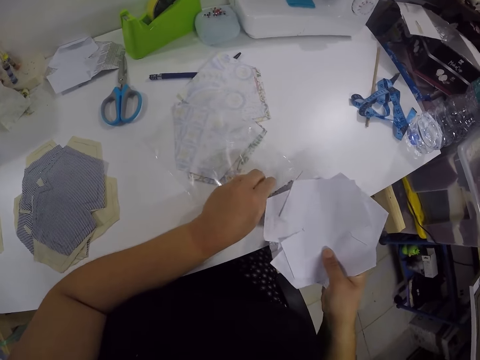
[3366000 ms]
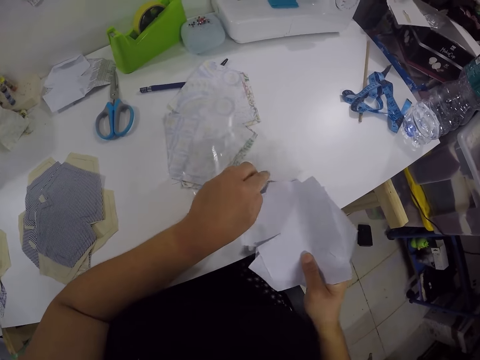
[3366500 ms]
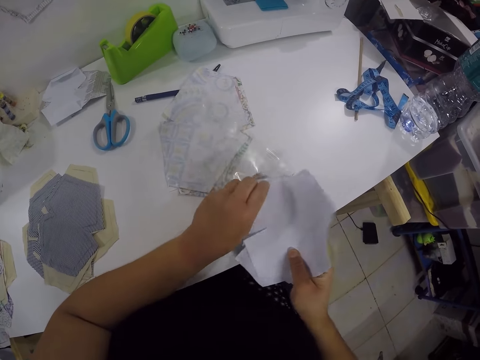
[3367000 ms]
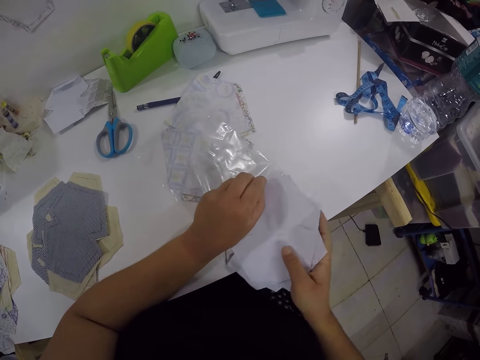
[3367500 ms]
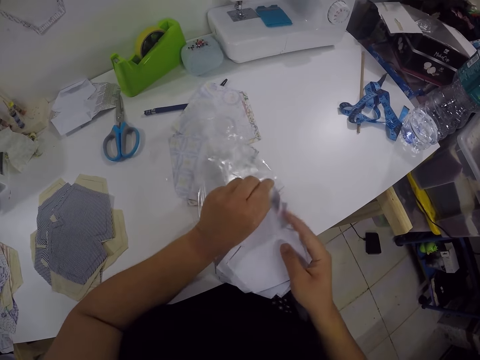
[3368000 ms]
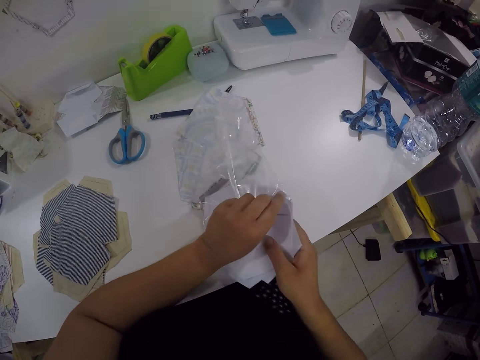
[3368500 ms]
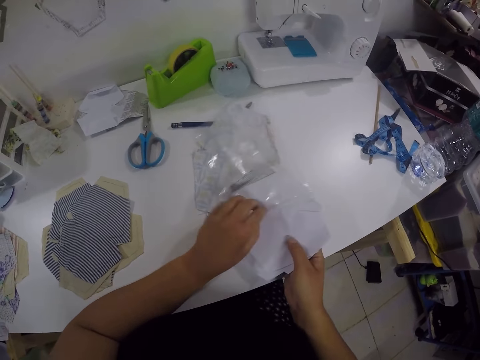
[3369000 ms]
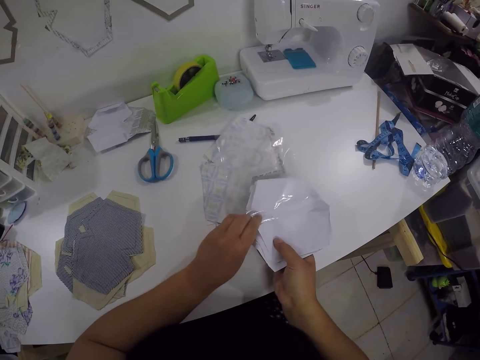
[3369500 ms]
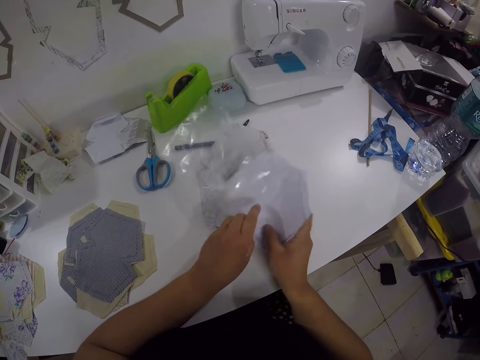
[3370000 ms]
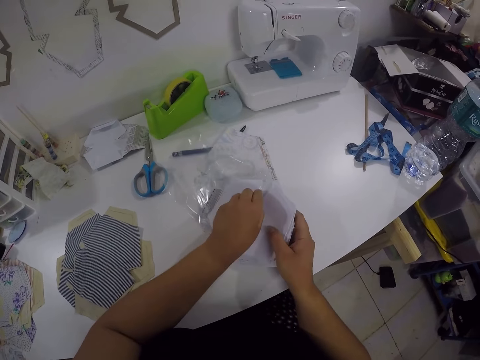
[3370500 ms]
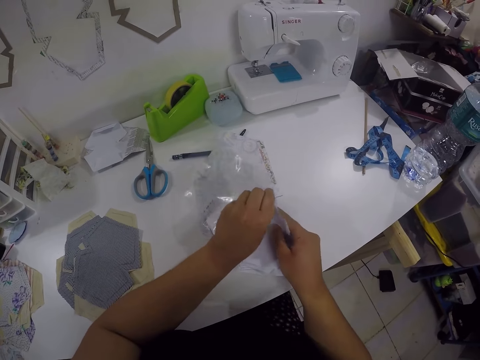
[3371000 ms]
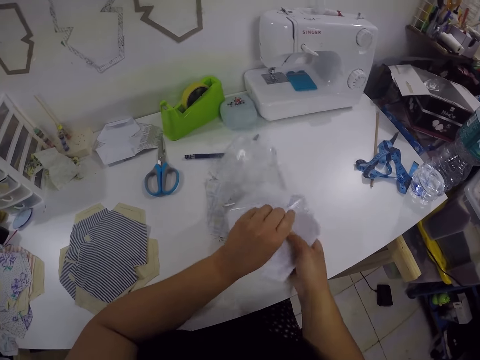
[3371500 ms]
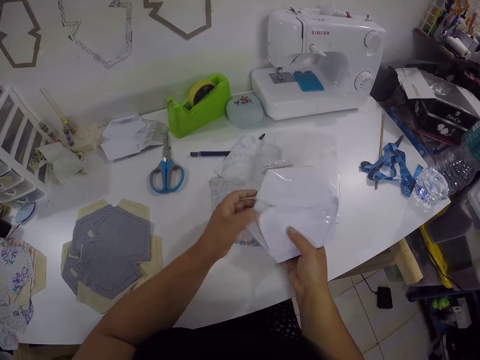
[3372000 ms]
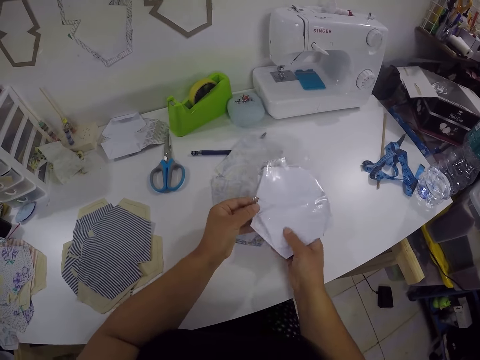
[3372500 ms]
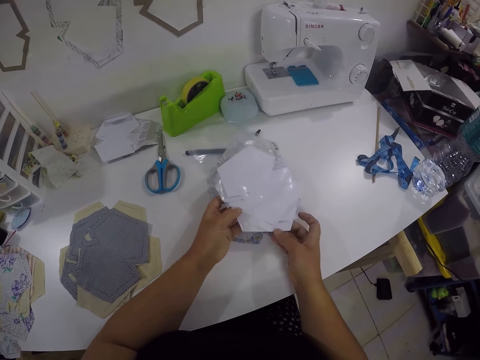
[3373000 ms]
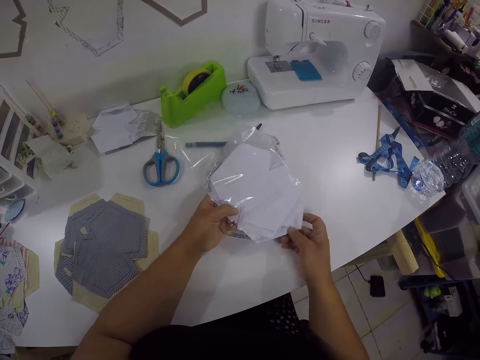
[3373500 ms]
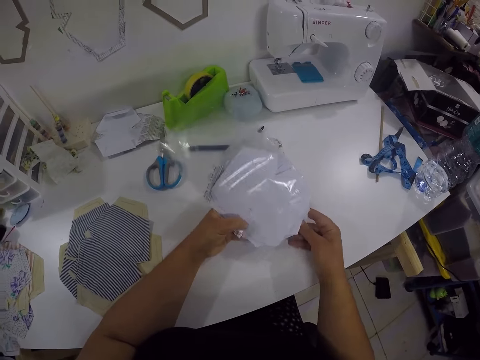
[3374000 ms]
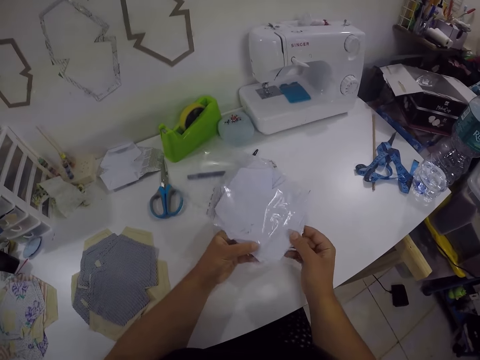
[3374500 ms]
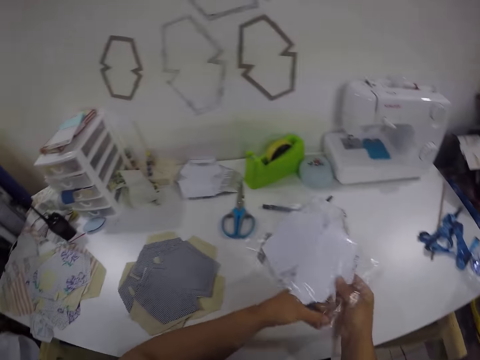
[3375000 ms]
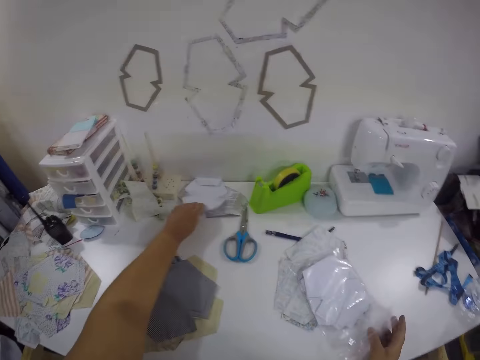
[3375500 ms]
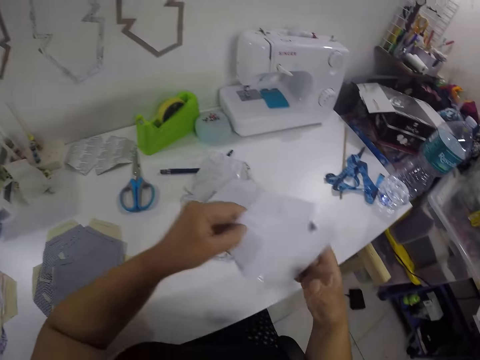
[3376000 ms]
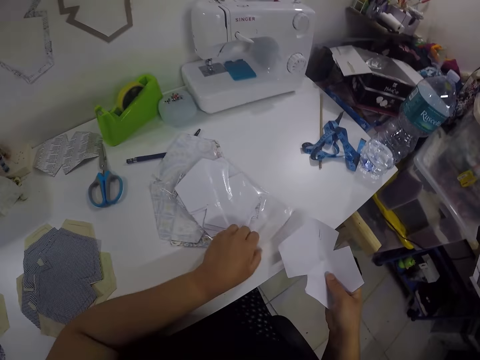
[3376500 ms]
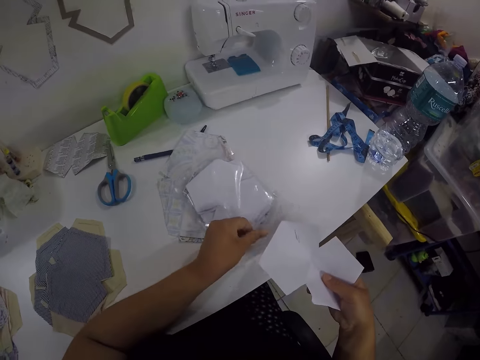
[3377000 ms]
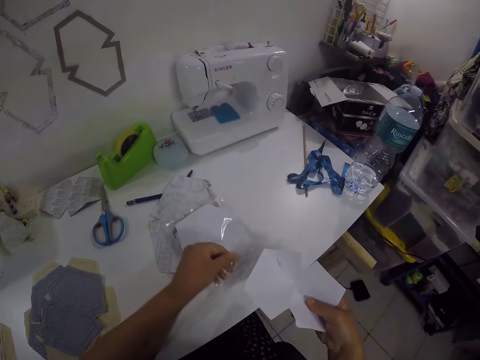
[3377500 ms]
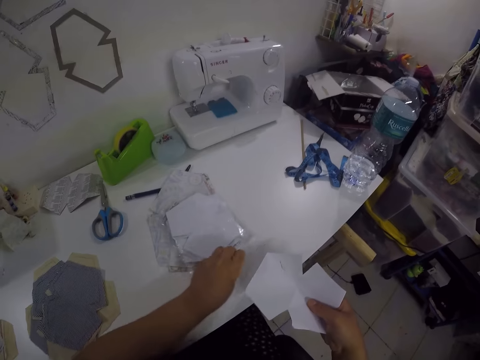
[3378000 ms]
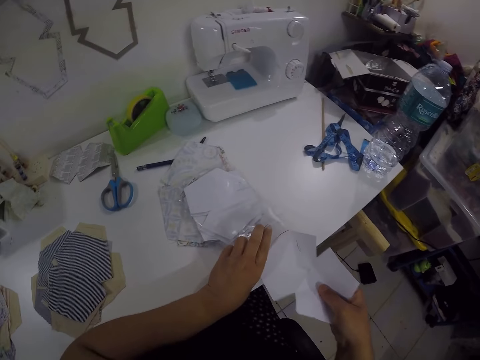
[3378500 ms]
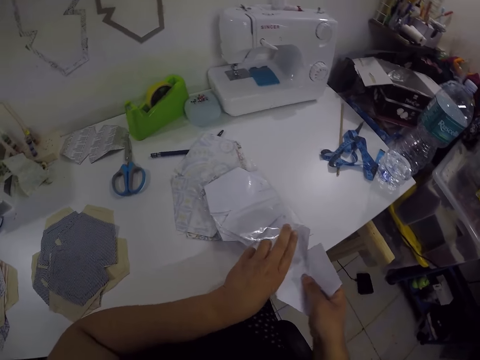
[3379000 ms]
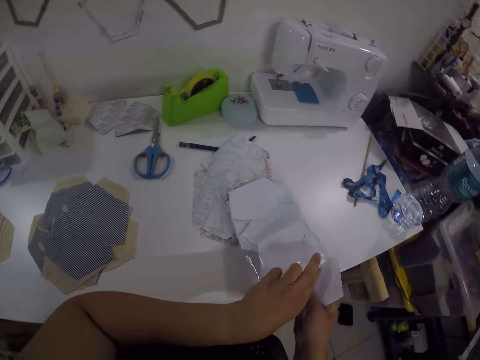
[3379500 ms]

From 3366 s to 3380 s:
The camera wearer puts the papers in the ziploc bag with her right hand. She takes a paper from the table with her left hand. She opens the ziploc bag with her left hand. She puts the papers in the ziploc bag with her right hand.

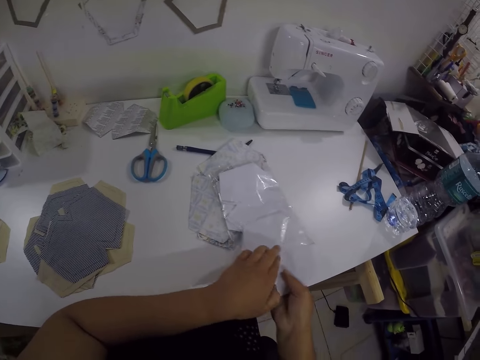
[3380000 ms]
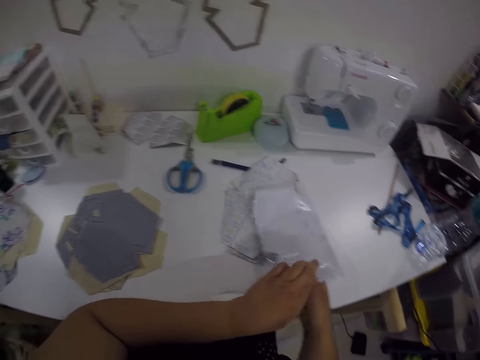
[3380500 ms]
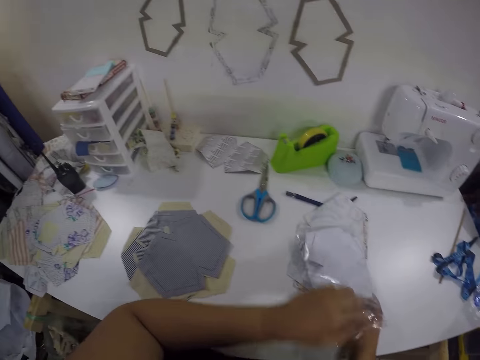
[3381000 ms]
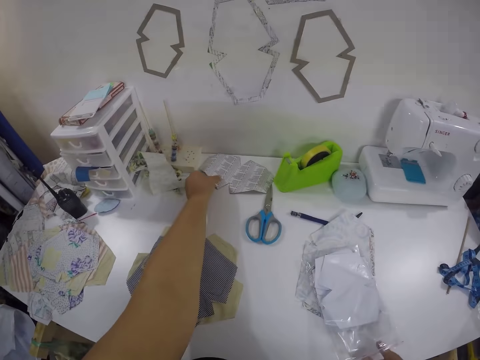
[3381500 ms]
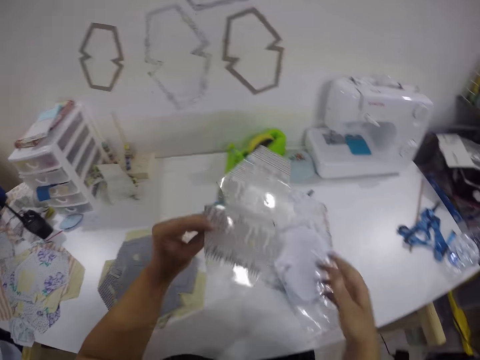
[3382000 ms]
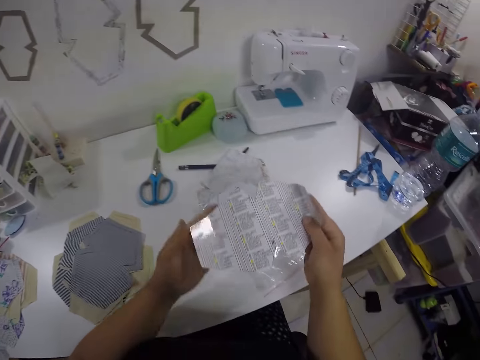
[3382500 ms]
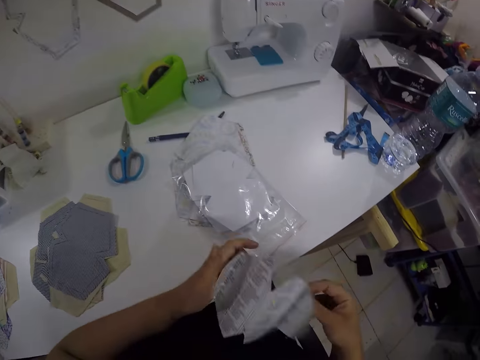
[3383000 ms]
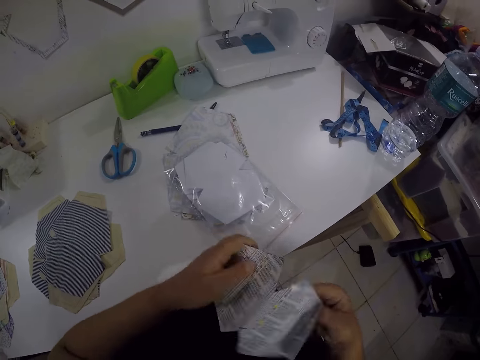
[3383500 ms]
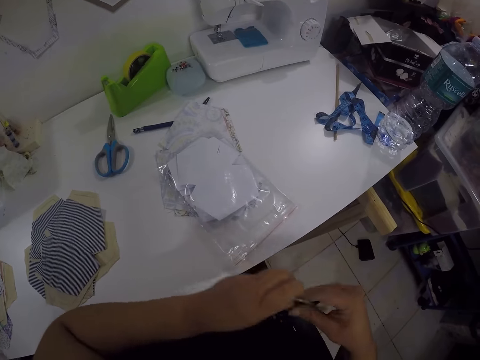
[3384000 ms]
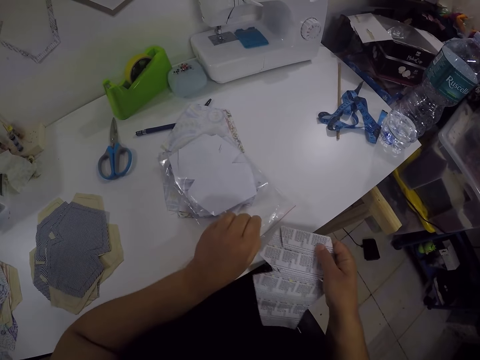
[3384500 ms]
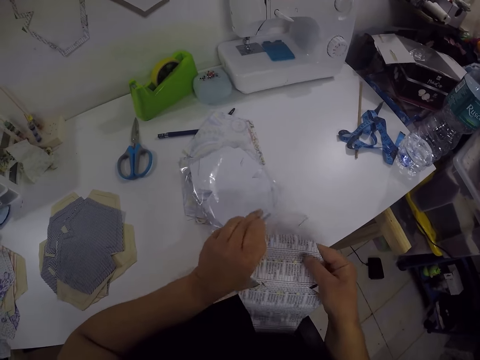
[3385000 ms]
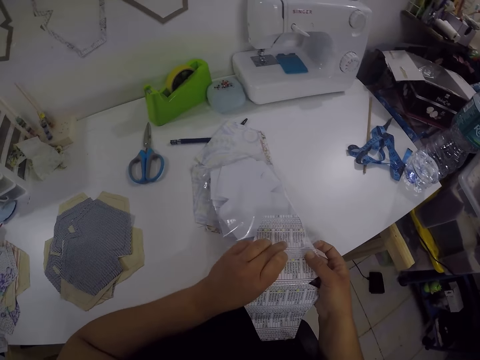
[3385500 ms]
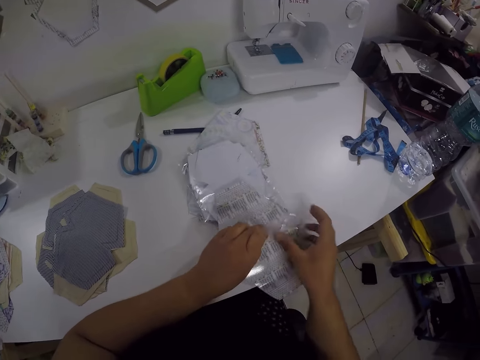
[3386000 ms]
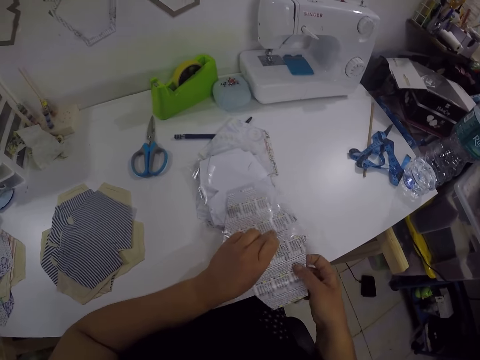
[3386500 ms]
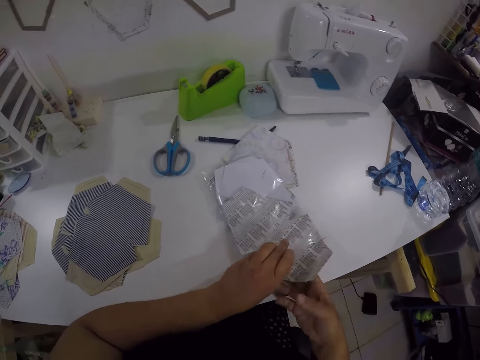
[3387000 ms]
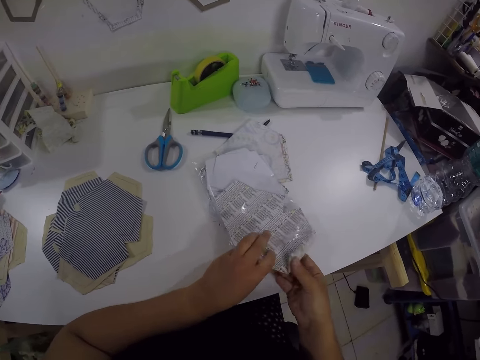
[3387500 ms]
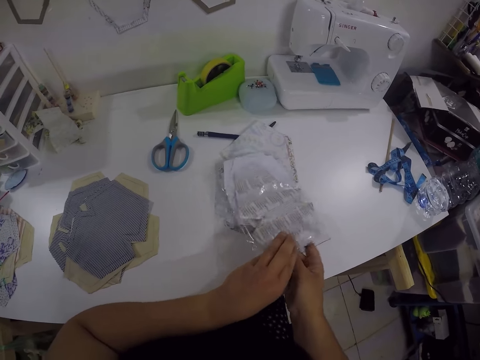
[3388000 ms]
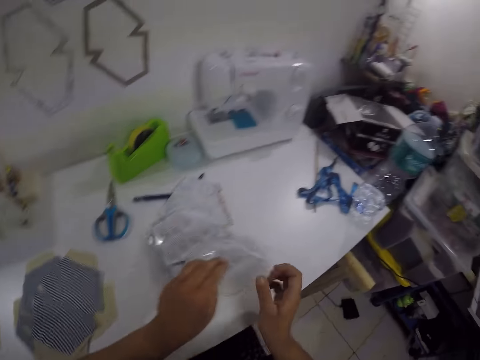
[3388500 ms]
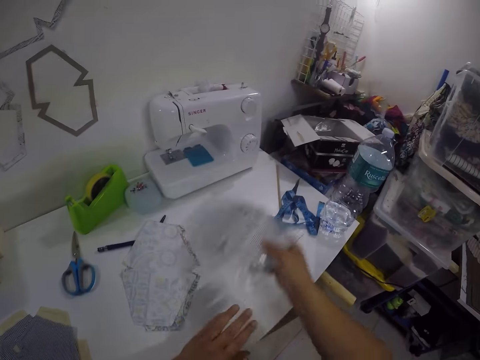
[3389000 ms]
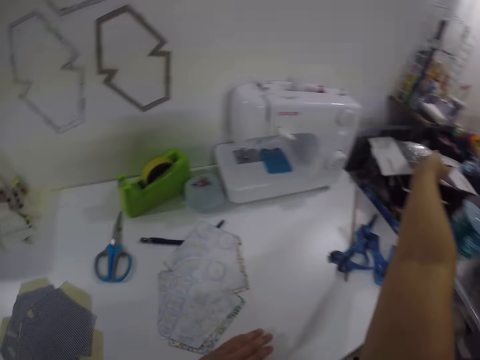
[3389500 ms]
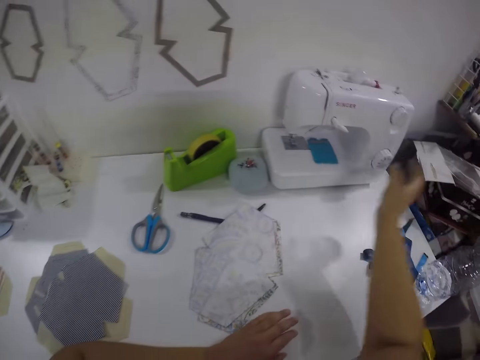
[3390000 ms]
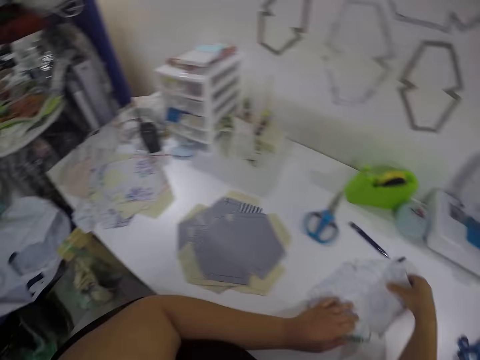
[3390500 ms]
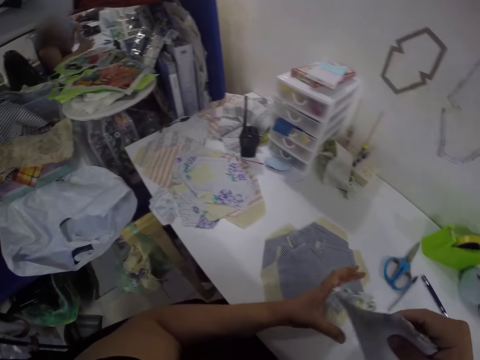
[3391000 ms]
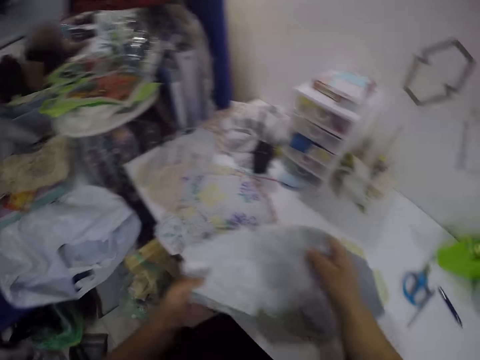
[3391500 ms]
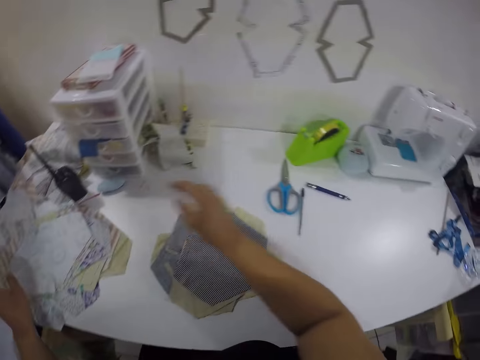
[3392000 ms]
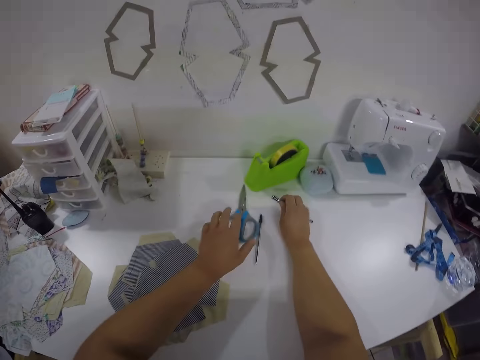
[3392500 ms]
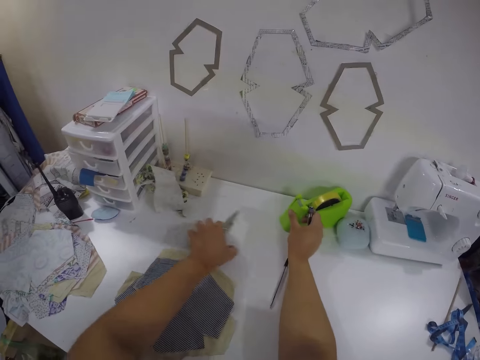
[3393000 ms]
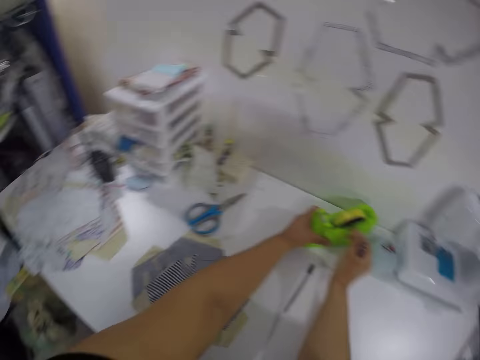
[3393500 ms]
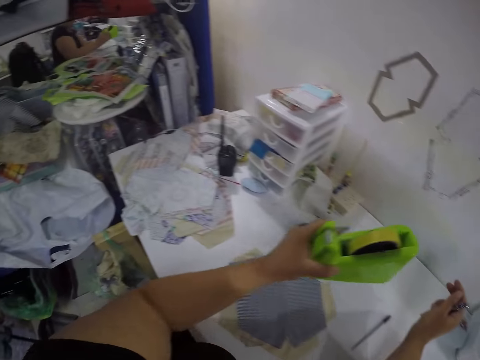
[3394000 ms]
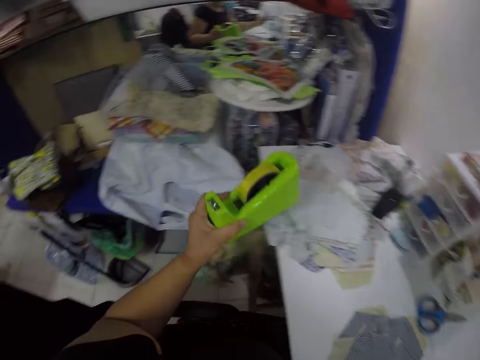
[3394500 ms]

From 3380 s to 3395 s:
The camera wearer takes the paper from the table with her left hand. She holds the paper with both hands. She opens the ziploc bag with her left hand and puts the papers in the ziploc bag with her right hand. She drops the ziploc bag on a box with her right hand. She moves the paper. She packs the cloths on the table with both hands. She picks up pieces of paper from the table. She drops the cloths on the cloths on the table with her hands. She moves the pieces of paper and puts the pieces of paper on the table. She picks up a pencil on the table with her right hand. She moves the scissors on the table with her left hand. She picks up the scissors from the table. She touches a tools case from the table with her right hand. She carries the tools case on the table with her left hand. She picks up the sellotape dispenser from the table.
